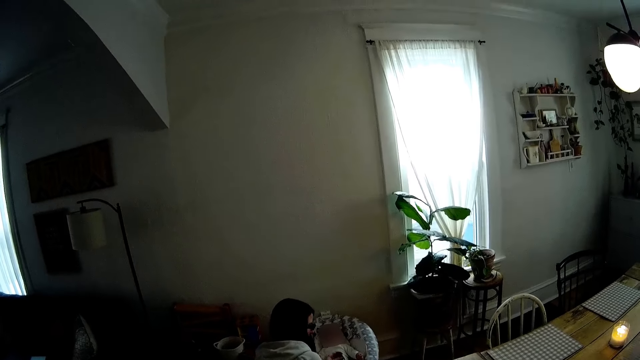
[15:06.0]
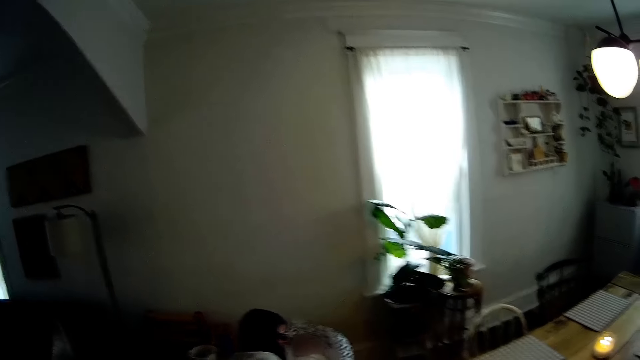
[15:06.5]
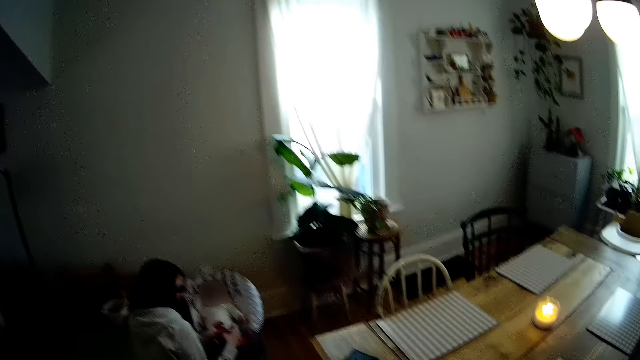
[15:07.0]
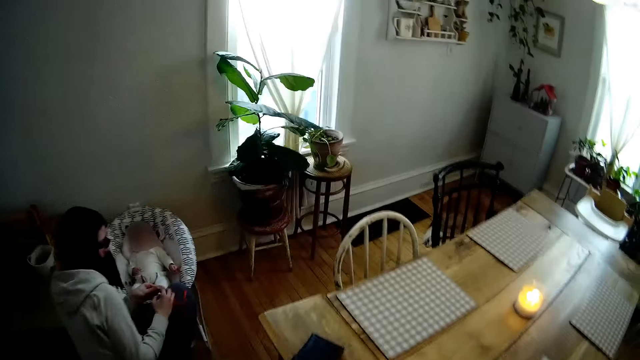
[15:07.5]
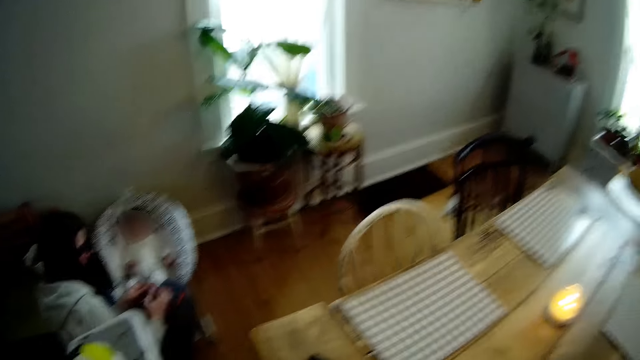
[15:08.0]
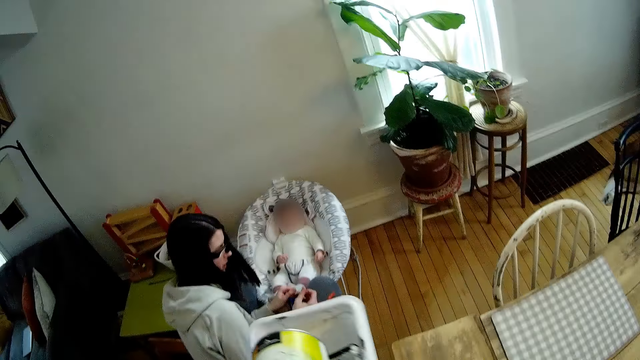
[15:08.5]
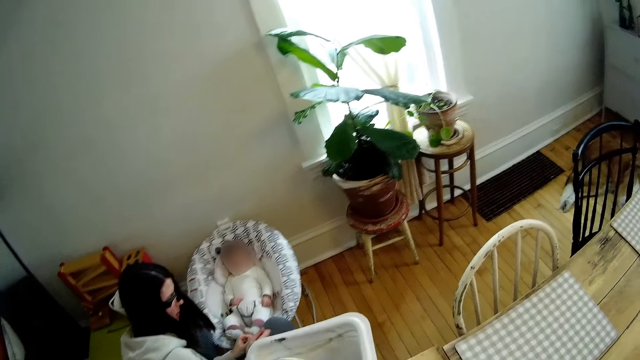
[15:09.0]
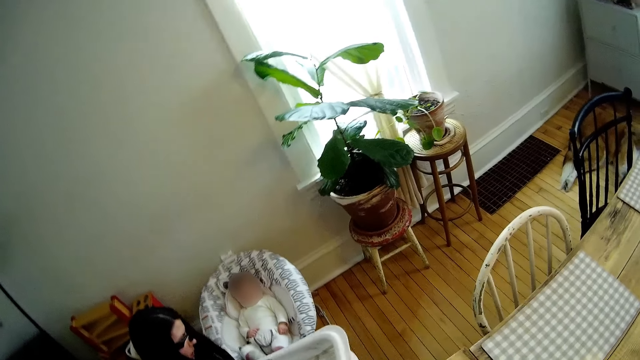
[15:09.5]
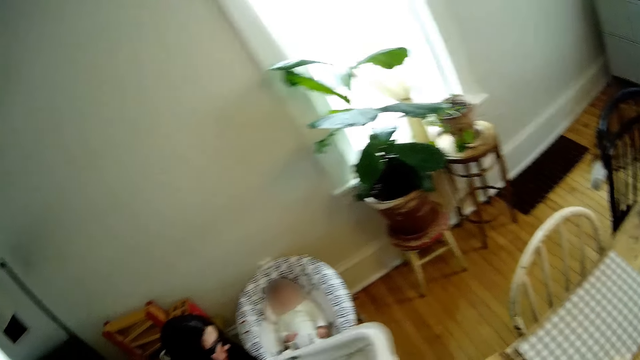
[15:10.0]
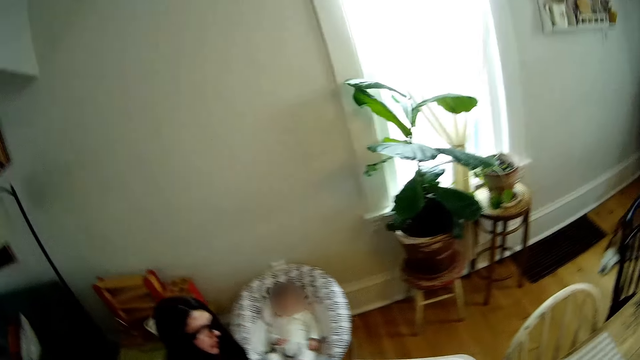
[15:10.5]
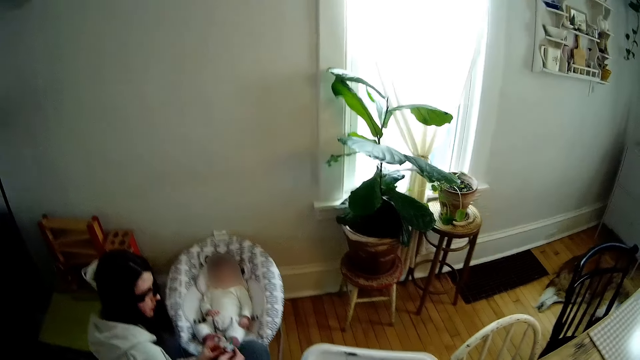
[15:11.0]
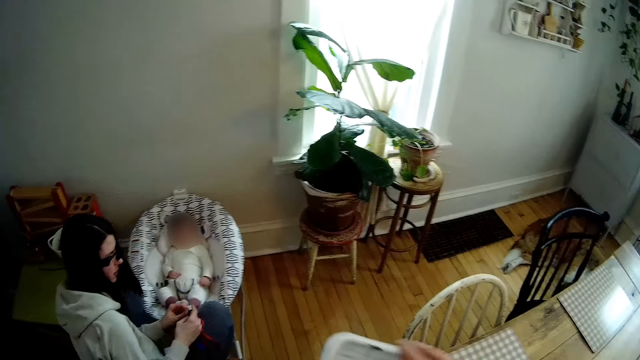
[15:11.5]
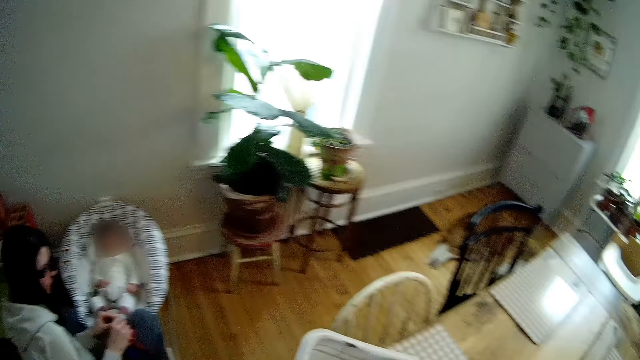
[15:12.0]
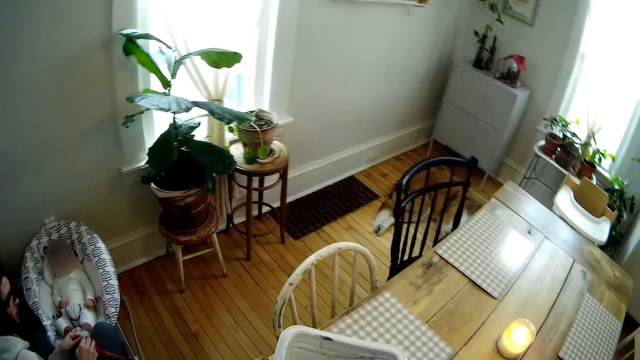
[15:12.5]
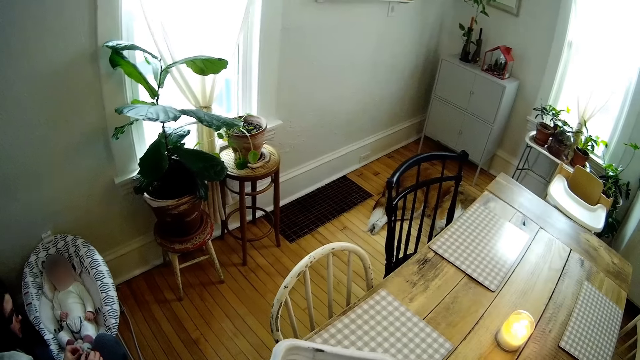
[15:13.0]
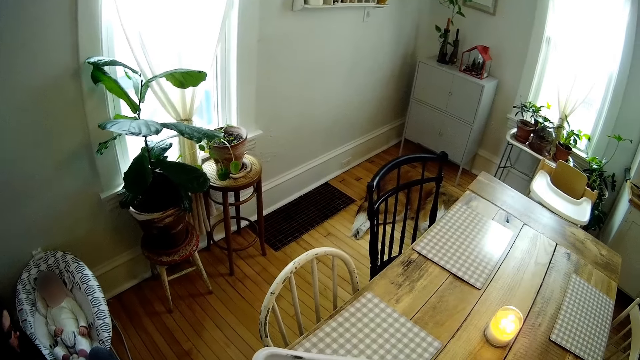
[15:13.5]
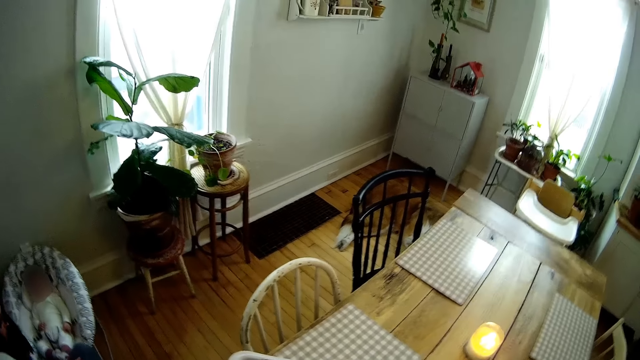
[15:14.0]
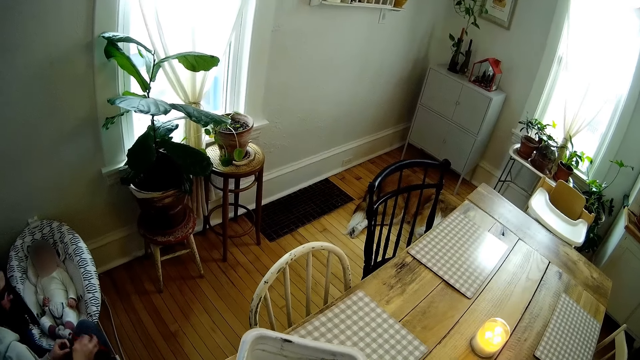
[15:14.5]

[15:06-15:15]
A baby is in a pushchair. The lady looks around. The camera wearer holds a basket with his right hand. He looks at the phone. He drops the basket on a table.

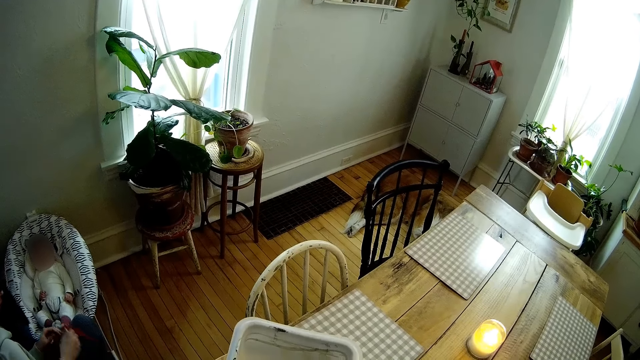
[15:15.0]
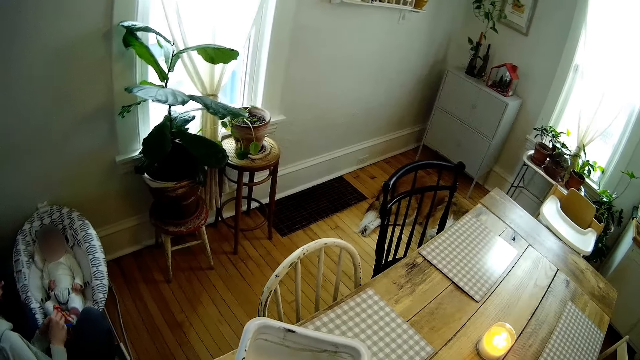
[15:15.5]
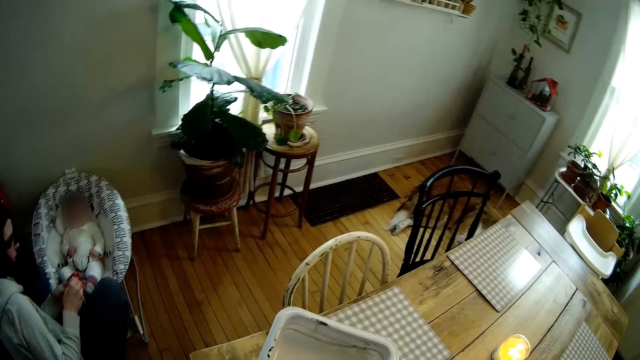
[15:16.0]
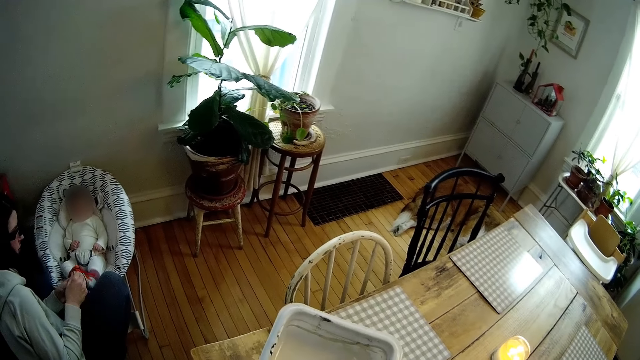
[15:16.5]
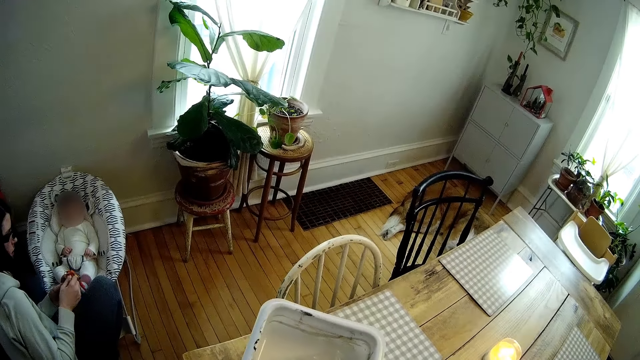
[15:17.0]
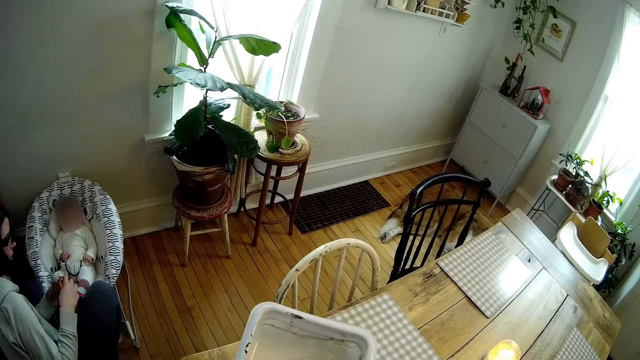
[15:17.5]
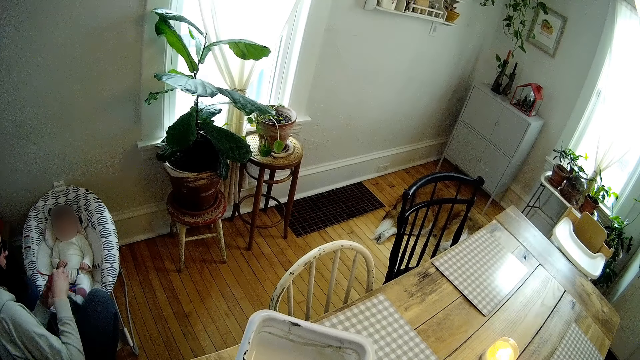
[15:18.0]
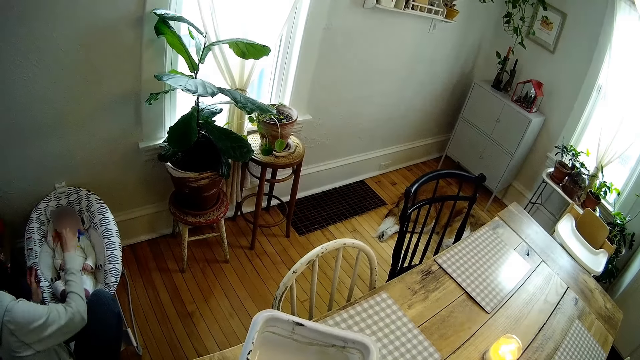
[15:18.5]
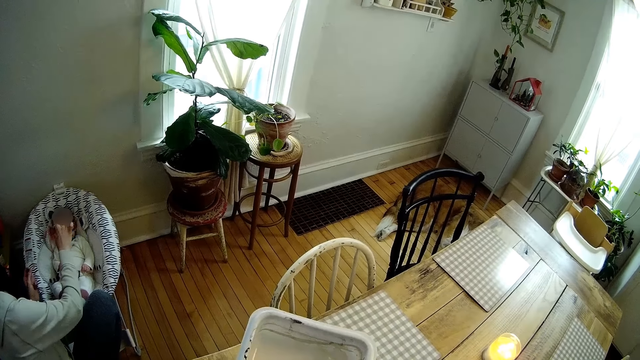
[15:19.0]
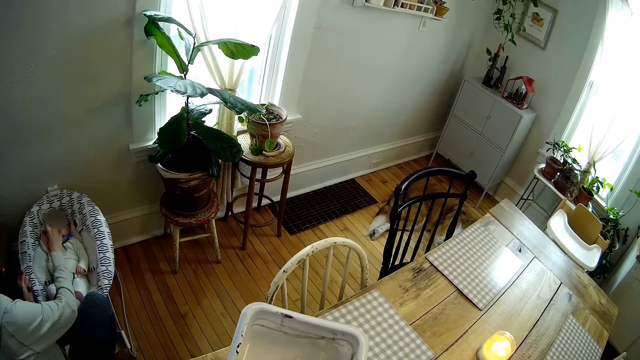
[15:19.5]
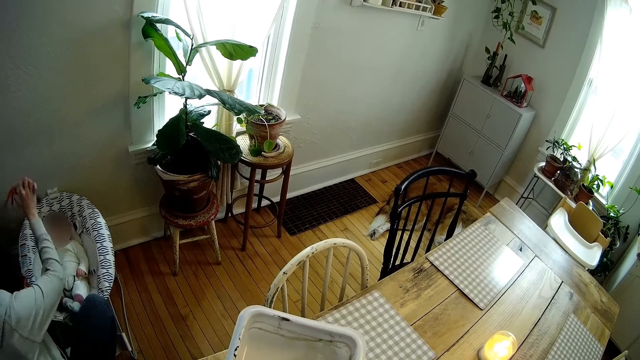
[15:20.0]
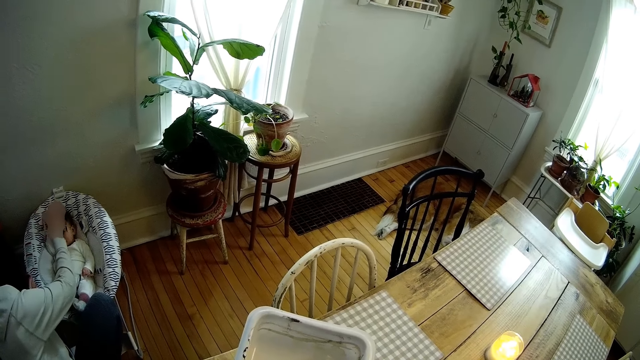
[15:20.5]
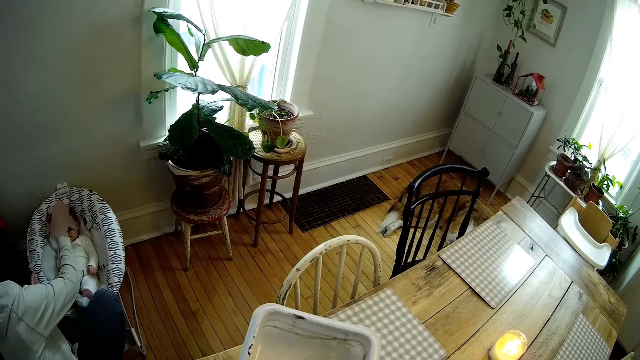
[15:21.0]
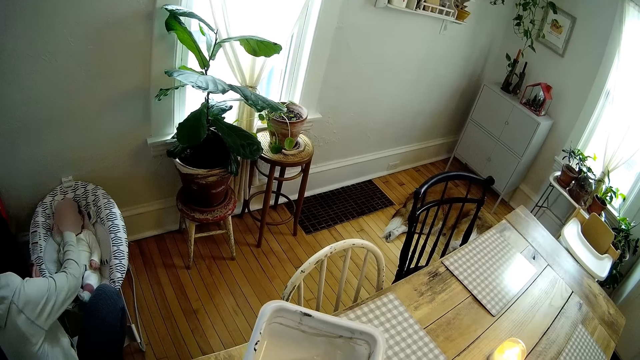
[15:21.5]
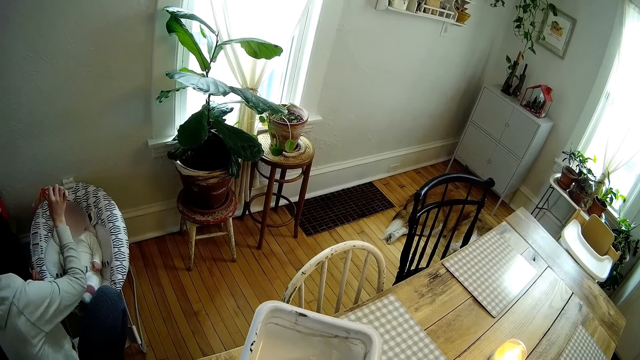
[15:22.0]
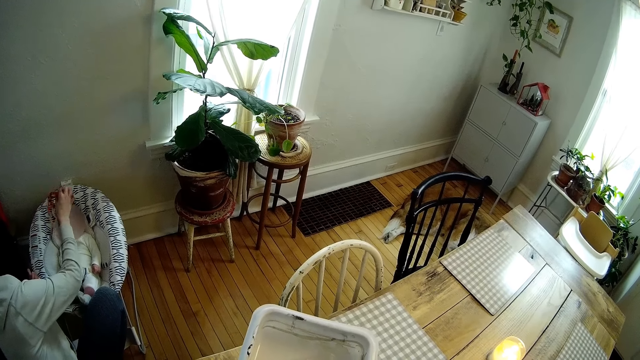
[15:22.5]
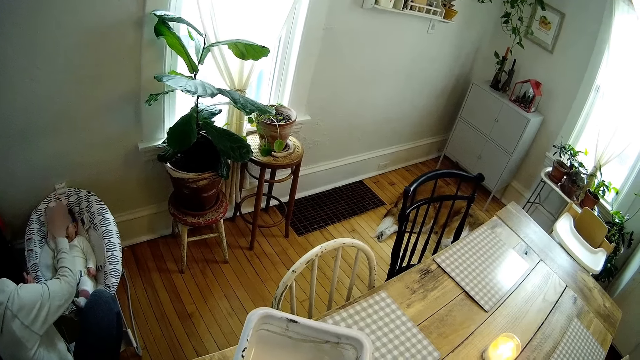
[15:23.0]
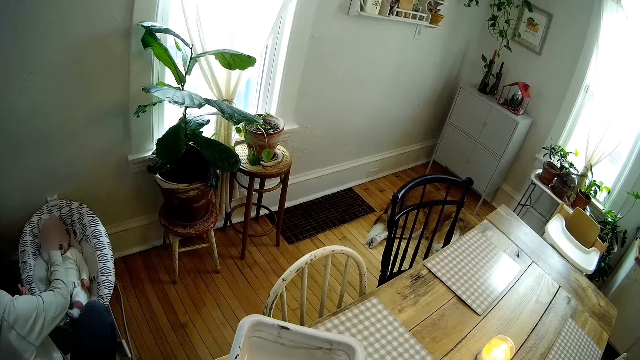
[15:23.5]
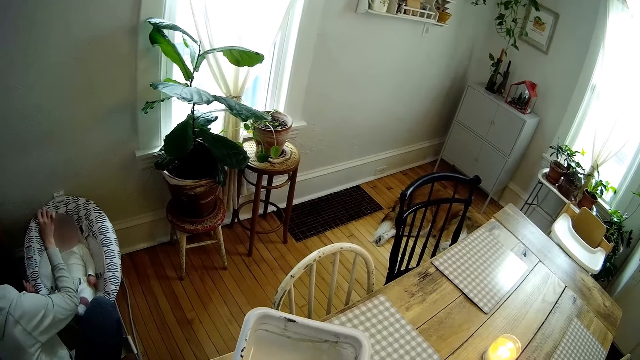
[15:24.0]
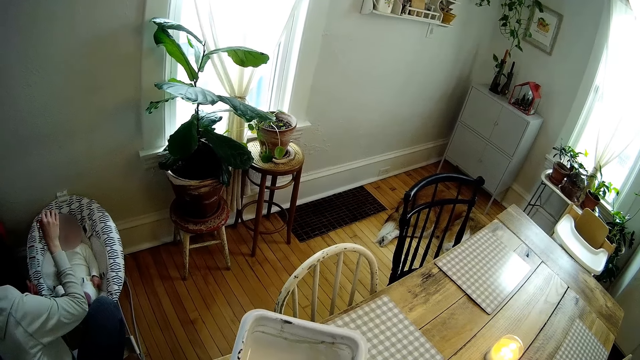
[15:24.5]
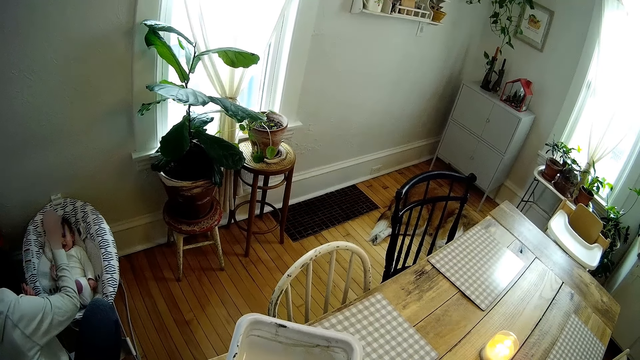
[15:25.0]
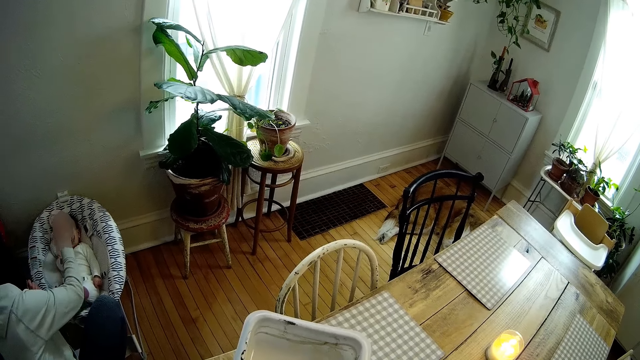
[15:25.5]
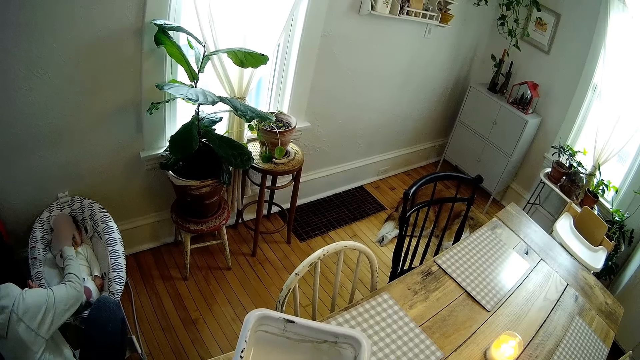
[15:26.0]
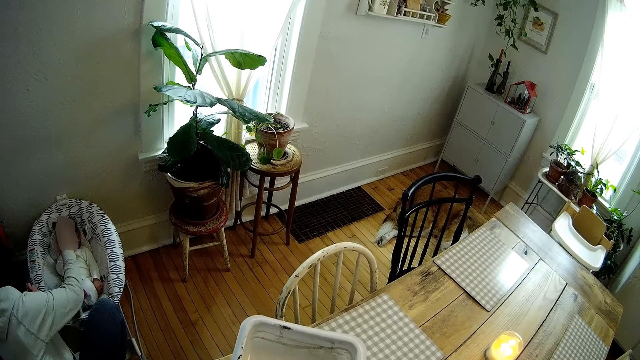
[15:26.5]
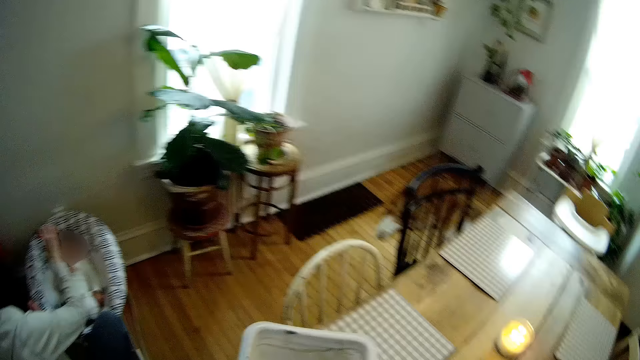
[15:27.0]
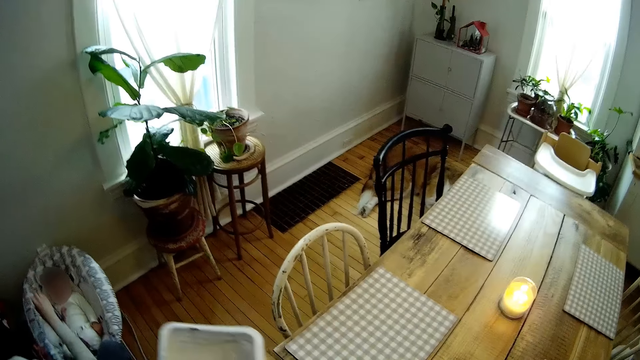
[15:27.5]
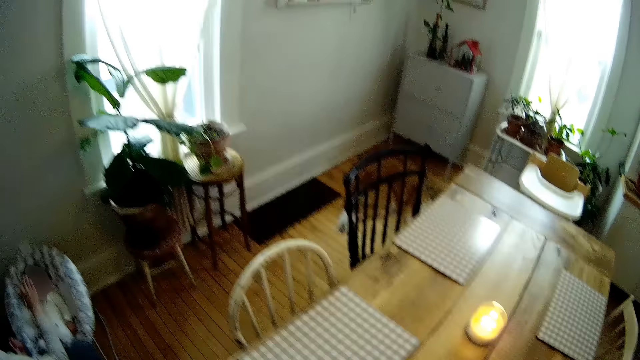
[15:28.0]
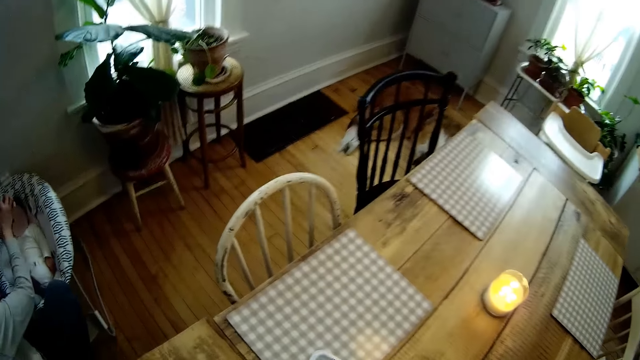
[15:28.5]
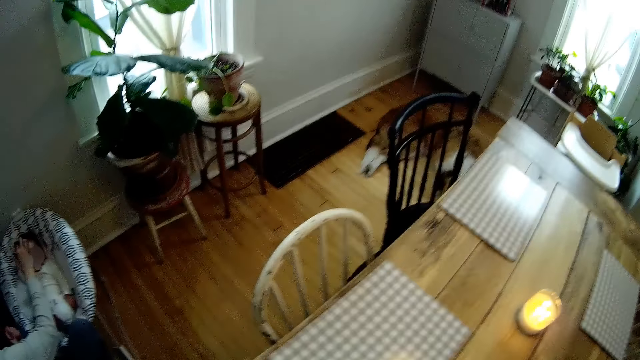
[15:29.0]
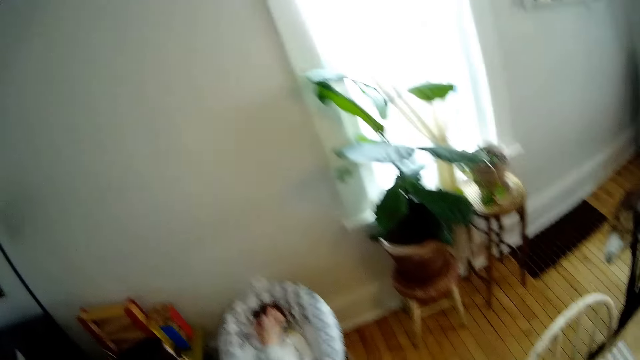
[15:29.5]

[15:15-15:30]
The lady shakes something. The woman shakes a toy in front of the baby. The camera wearer takes the basket from the table. They drop the basket on the floor. They look around.
